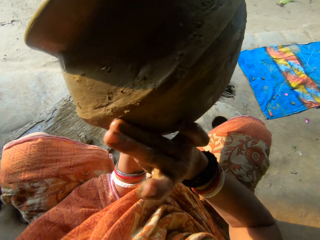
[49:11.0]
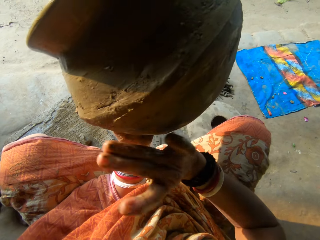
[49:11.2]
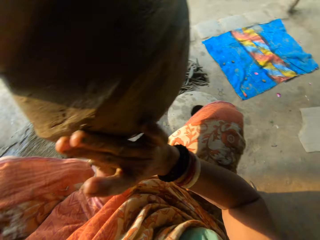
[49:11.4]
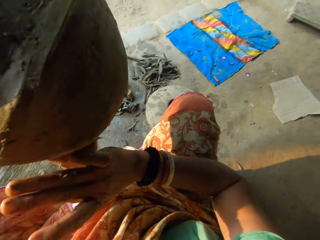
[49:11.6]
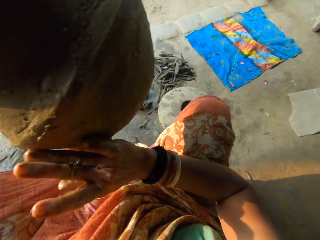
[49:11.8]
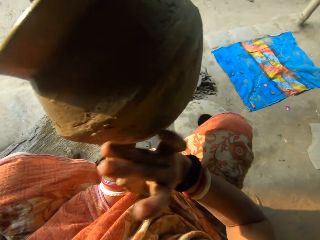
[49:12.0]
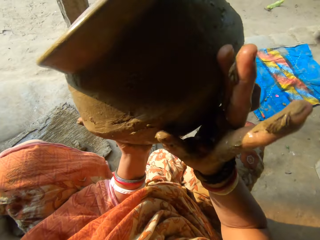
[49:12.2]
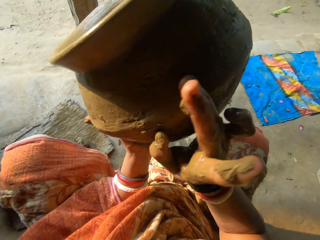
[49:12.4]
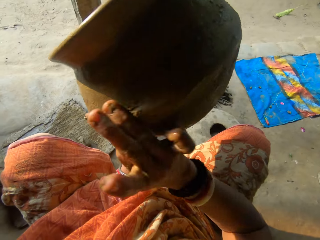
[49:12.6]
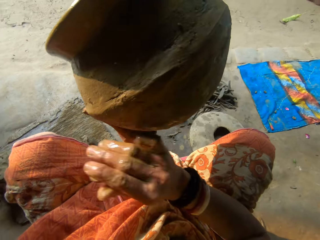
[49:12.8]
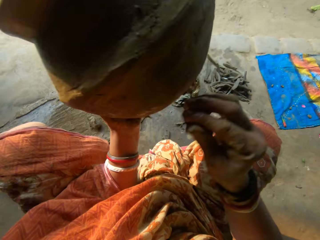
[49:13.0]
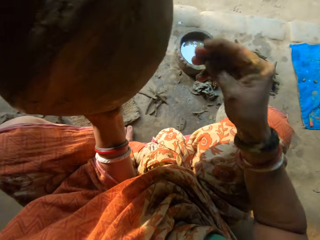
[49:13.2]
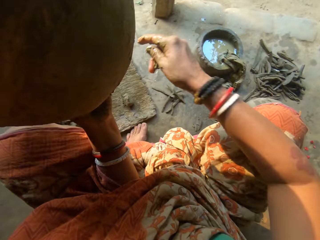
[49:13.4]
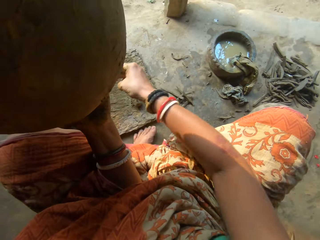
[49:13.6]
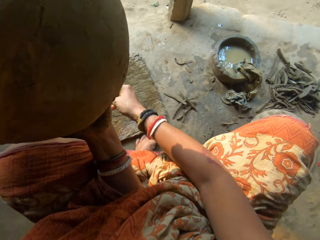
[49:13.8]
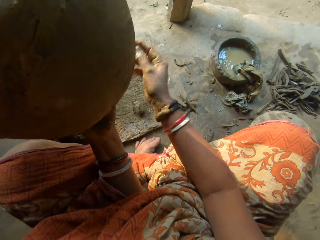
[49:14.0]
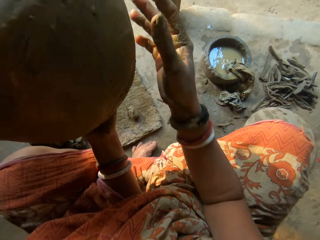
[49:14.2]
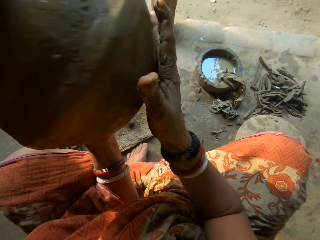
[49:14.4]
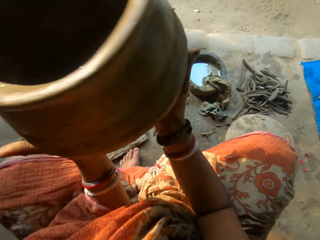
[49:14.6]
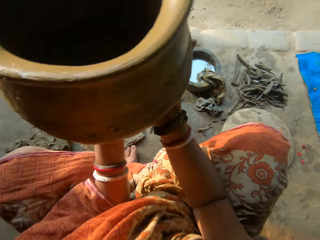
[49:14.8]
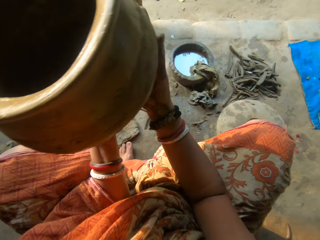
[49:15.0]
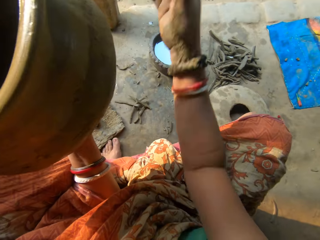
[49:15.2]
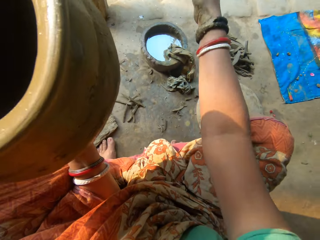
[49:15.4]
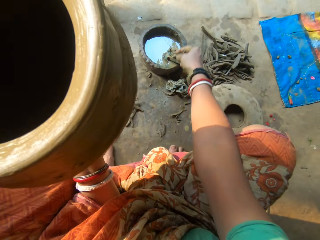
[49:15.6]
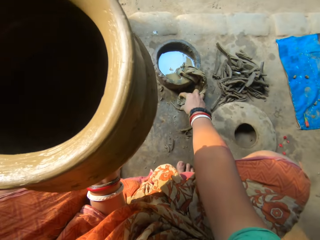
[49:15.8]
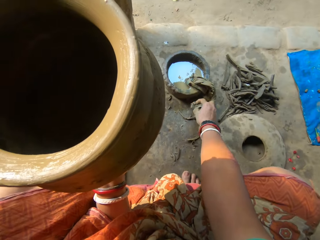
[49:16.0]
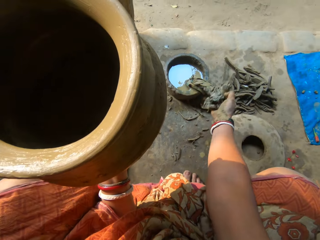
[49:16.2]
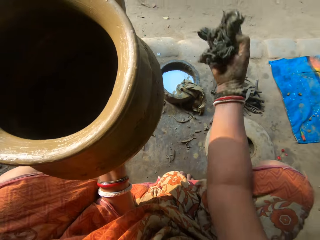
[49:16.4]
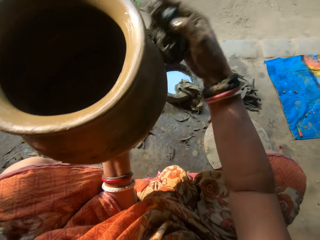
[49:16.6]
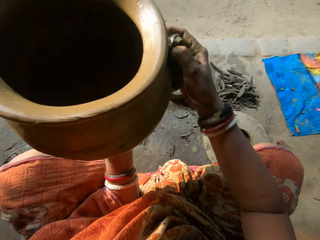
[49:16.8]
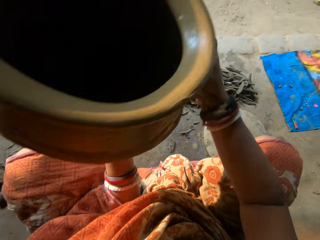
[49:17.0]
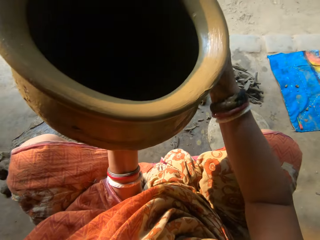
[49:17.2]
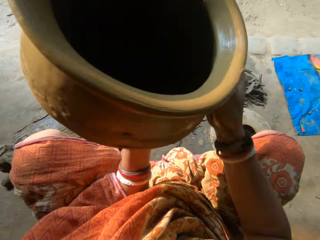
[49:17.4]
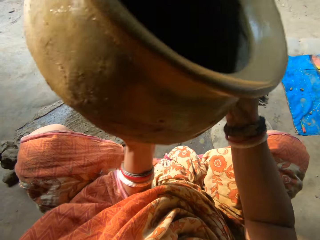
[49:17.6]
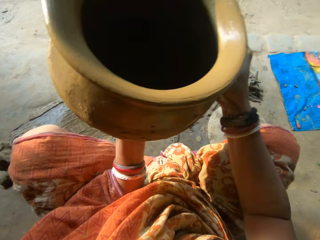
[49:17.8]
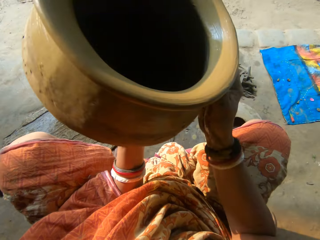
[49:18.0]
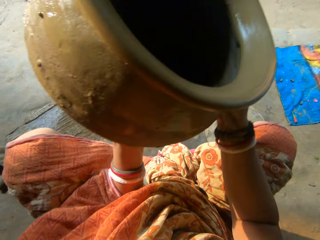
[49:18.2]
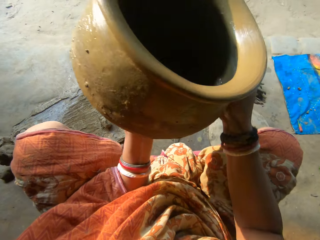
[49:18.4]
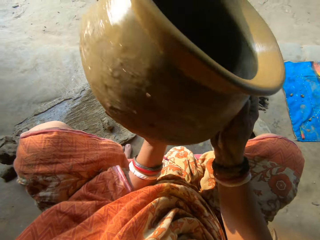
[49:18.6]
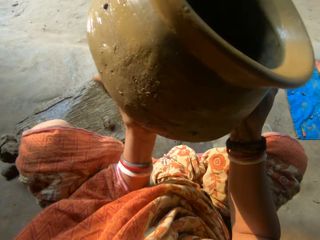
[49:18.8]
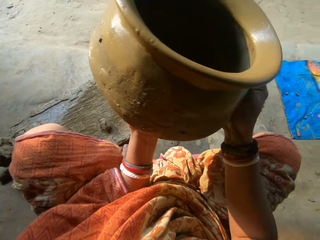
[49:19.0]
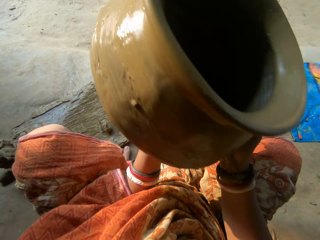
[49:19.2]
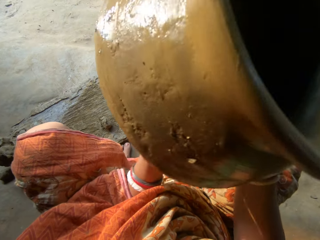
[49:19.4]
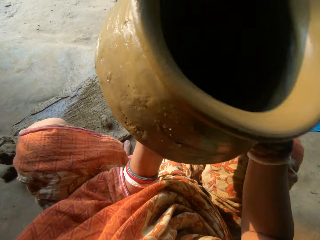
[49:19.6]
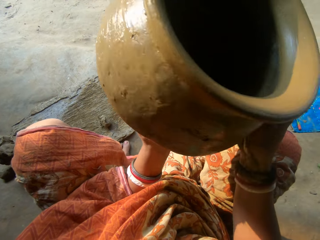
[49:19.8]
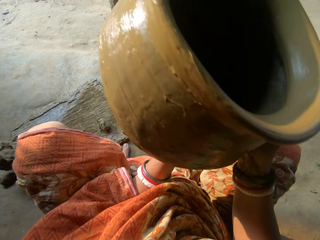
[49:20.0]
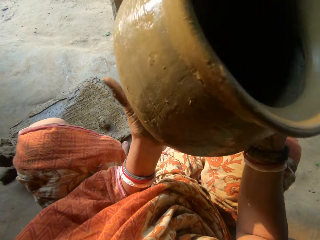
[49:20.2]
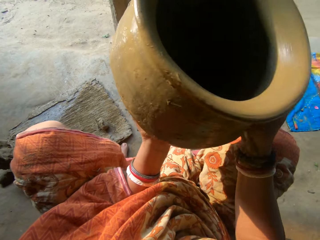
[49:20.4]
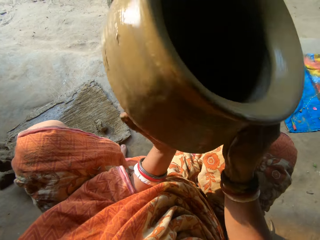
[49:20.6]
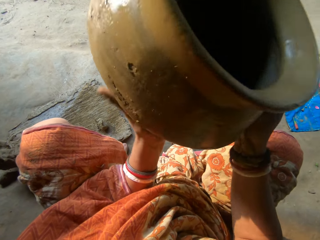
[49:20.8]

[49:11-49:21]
The camera wearer places clay on the board. She adjusts the clay pot on the hand. She picks up the first rag or cloth from the floor with her right hand. She smoothens the clay pot with the cloth. She cleans the pot with the first rag in her right hand.

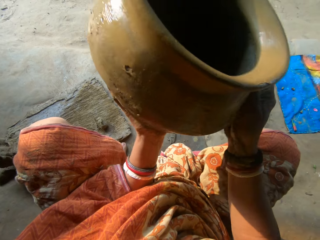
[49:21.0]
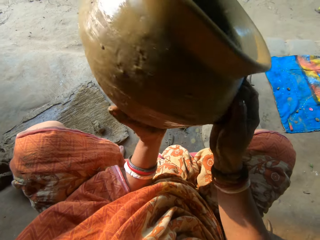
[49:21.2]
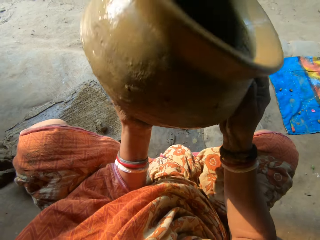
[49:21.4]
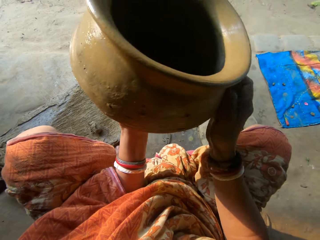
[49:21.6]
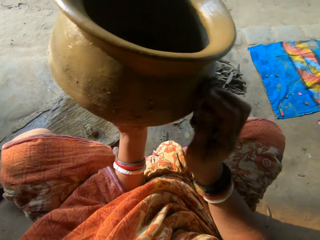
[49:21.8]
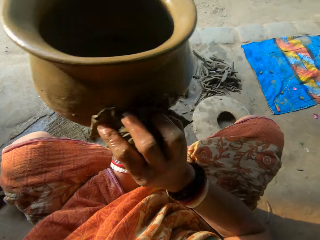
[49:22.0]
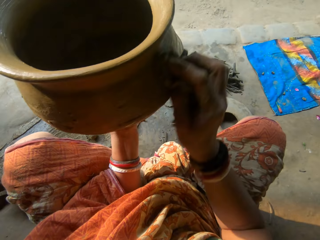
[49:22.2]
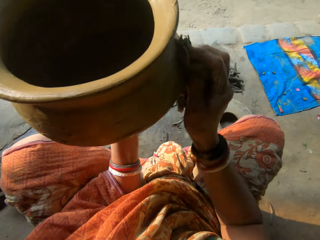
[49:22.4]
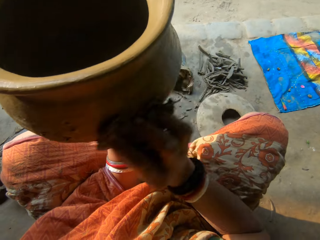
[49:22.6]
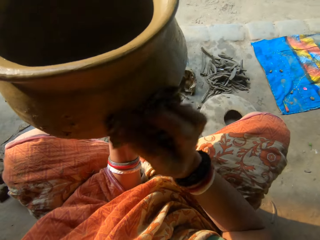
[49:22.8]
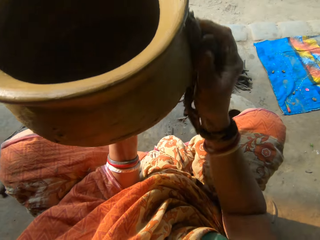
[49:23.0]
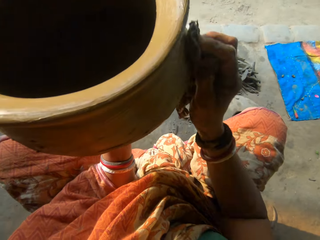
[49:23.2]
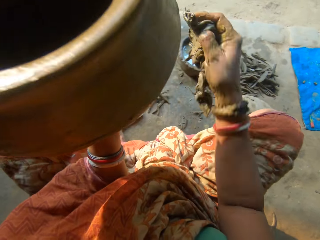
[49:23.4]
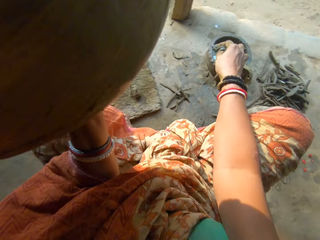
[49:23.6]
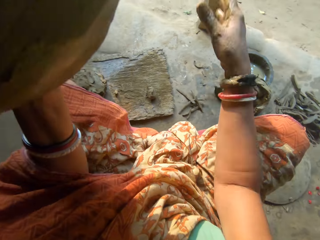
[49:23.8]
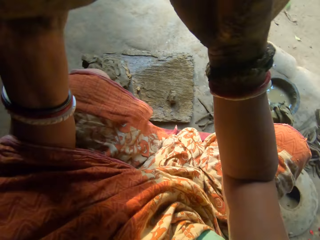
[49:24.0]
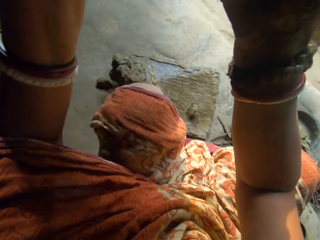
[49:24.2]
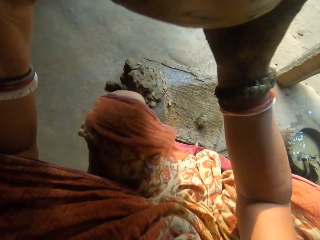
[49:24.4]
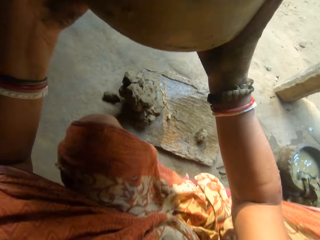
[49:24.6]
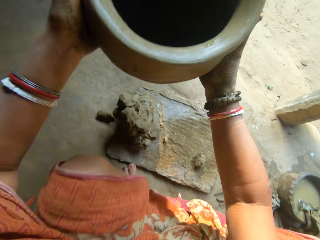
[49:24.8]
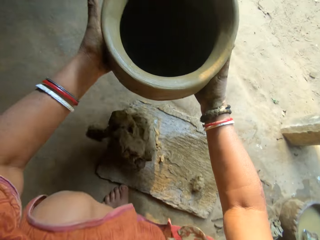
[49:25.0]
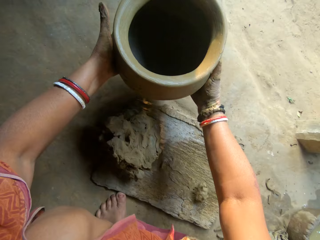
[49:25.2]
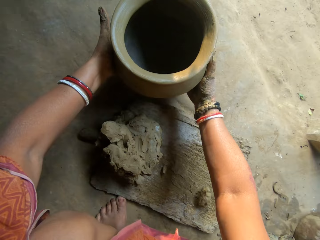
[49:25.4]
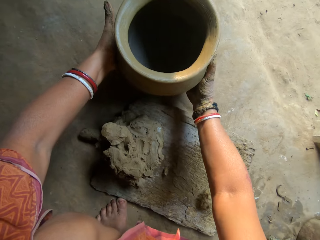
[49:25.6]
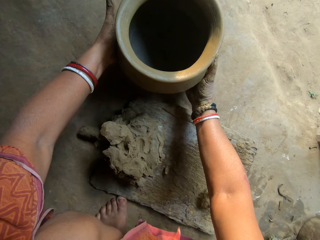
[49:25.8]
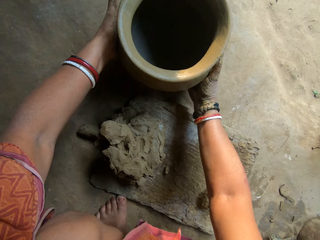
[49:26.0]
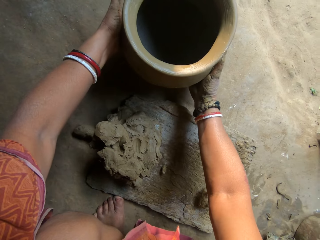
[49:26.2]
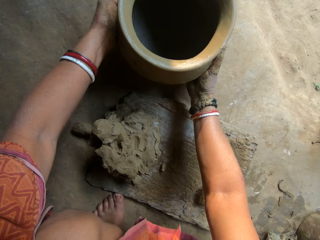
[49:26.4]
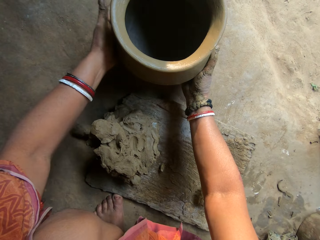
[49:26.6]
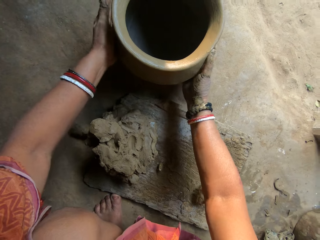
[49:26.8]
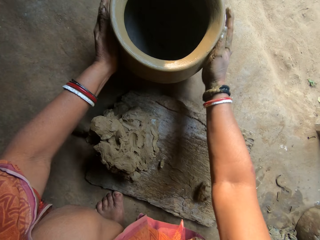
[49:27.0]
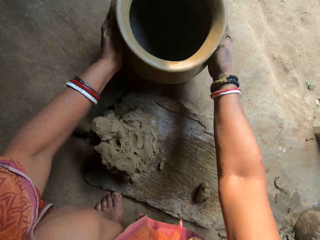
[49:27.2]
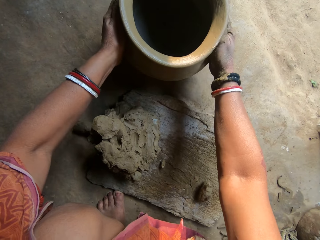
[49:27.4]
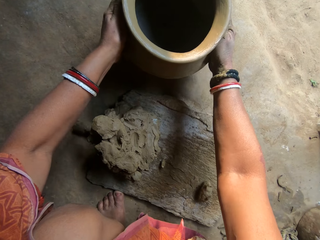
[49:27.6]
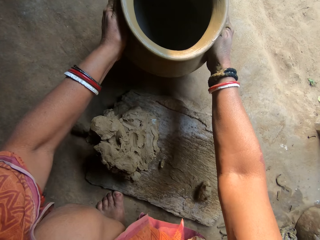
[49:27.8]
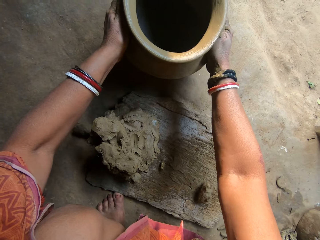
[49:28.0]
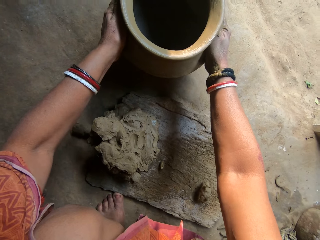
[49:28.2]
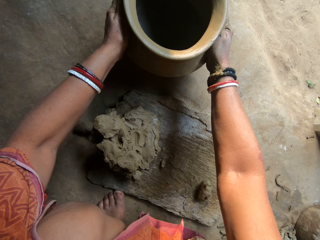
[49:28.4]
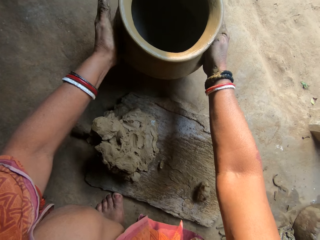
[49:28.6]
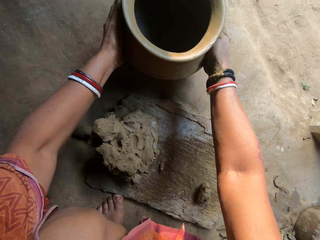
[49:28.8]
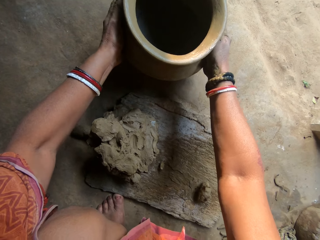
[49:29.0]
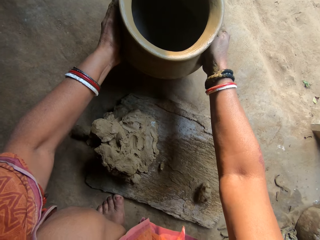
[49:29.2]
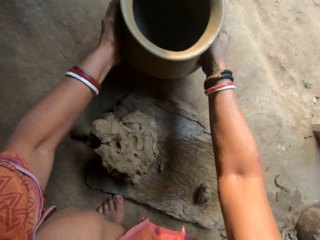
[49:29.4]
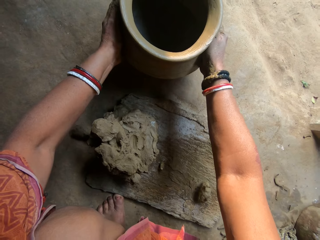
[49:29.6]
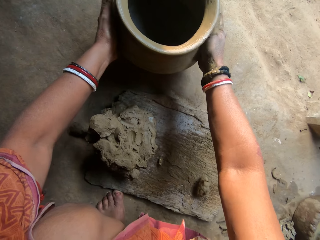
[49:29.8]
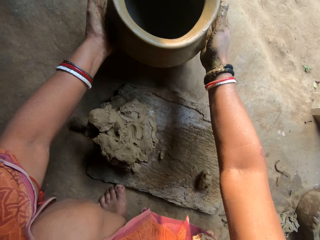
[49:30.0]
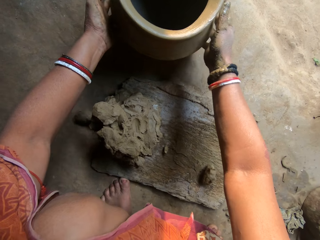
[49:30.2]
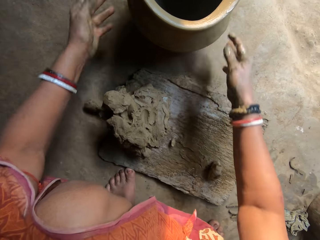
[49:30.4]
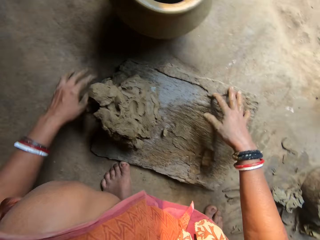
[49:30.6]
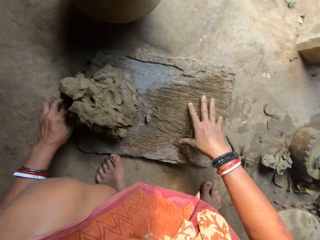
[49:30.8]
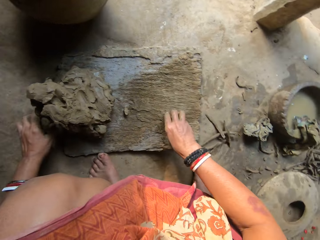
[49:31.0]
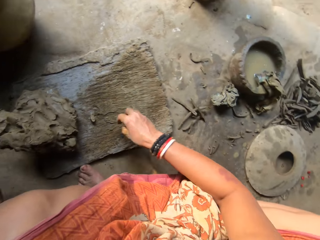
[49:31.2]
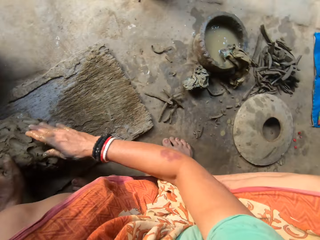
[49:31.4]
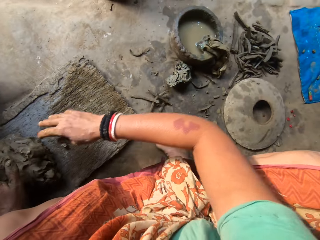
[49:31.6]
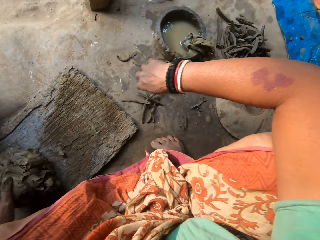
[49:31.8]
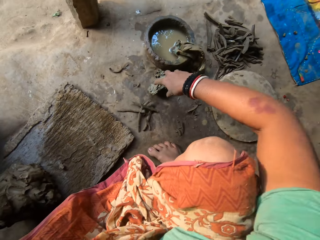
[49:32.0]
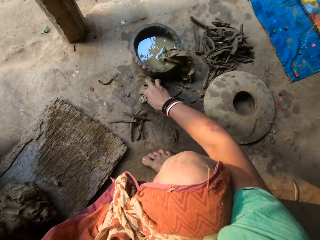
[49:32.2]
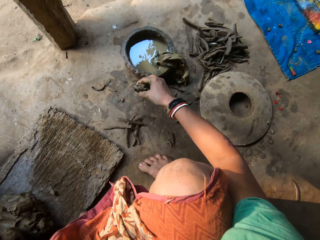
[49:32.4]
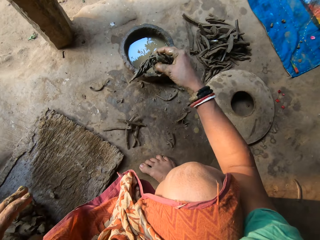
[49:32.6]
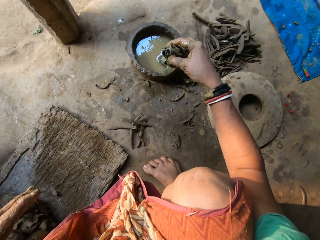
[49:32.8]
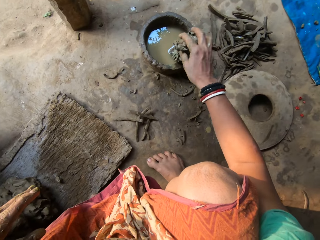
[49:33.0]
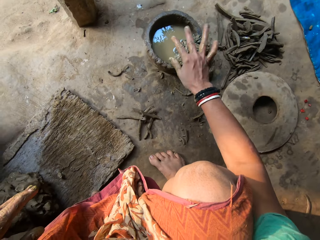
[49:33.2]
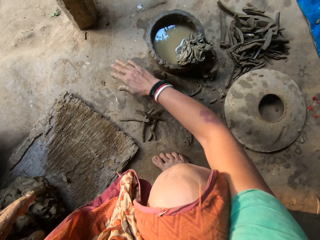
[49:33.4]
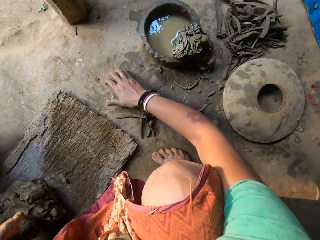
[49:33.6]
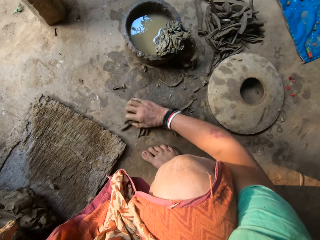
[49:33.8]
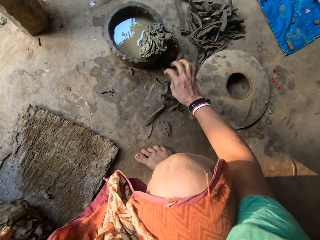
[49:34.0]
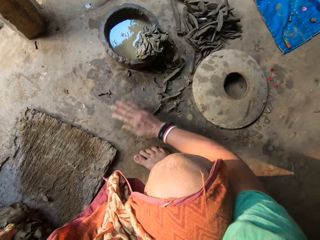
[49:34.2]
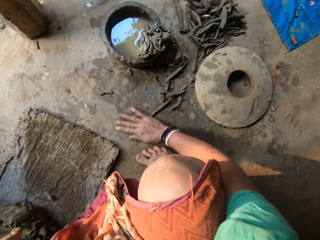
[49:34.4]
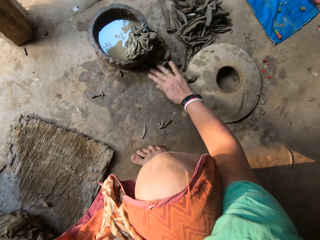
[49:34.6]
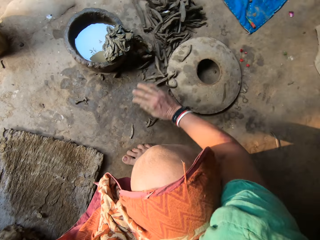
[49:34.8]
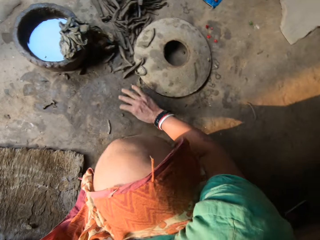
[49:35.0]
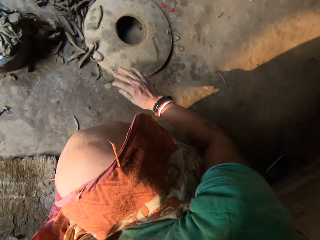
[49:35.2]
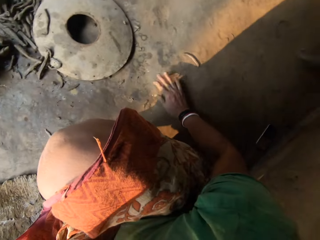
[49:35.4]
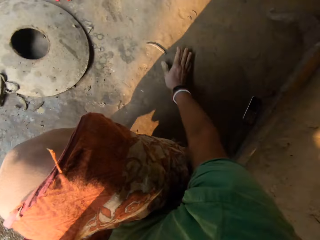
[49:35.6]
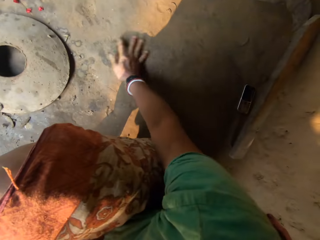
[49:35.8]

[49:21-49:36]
The camera wearer drops the first rag on the floor with her right hand. She holds the clay pot with both hands. She places the pot on the floor with both hands. She squeezes the clay pot. She picks up clay and throws the clay on other clay. She picks up the first rag from the floor with her right hand. She drops the first rag in the bowl of water with her right hand. She moves the dirt on the floor with her right hand.
